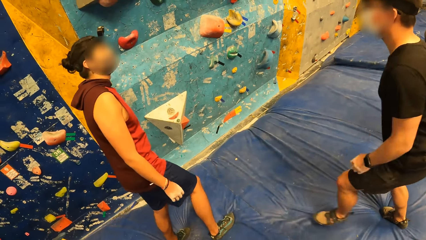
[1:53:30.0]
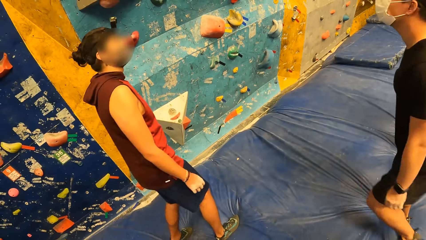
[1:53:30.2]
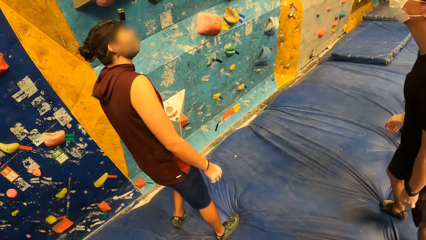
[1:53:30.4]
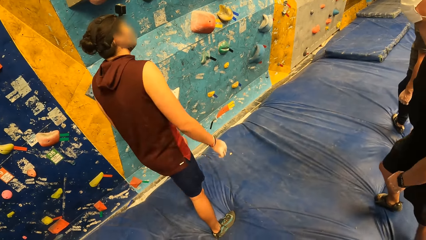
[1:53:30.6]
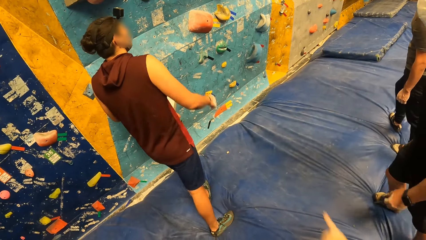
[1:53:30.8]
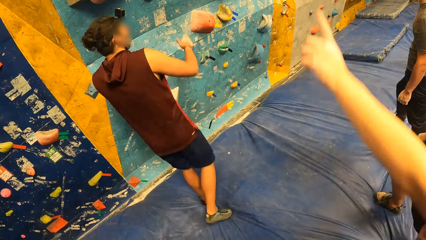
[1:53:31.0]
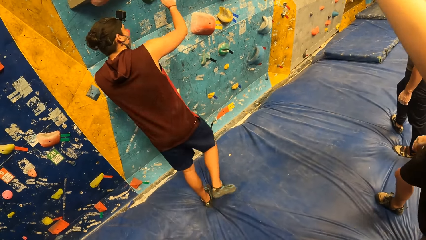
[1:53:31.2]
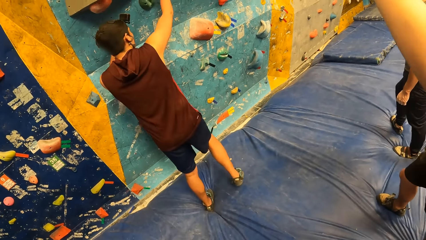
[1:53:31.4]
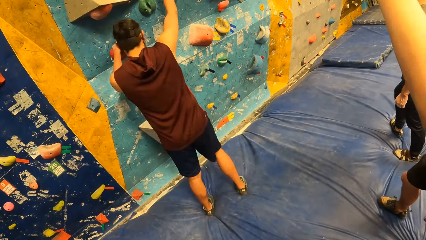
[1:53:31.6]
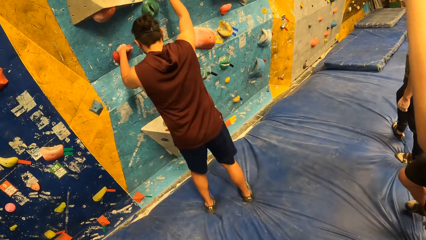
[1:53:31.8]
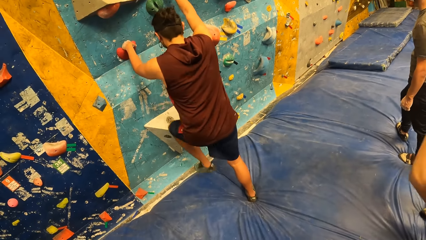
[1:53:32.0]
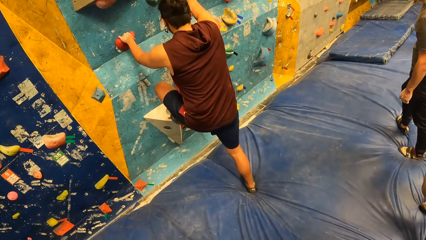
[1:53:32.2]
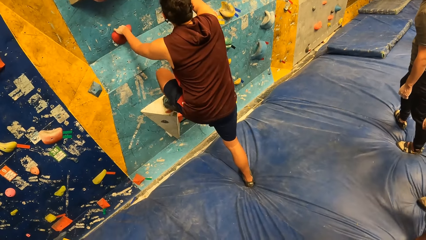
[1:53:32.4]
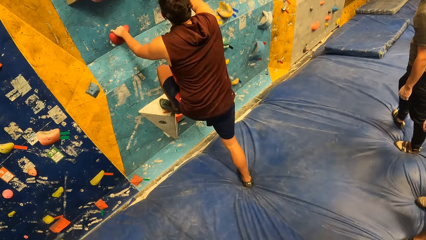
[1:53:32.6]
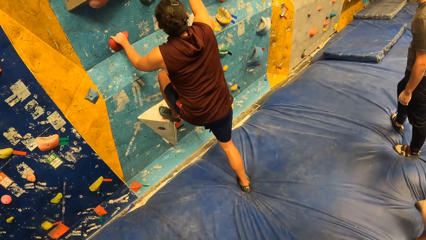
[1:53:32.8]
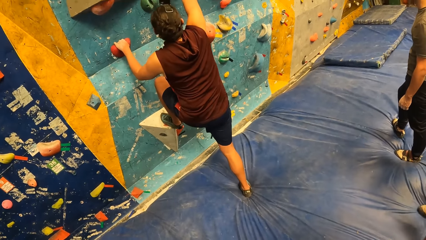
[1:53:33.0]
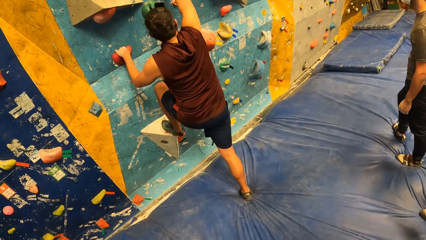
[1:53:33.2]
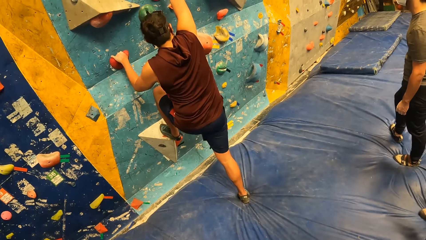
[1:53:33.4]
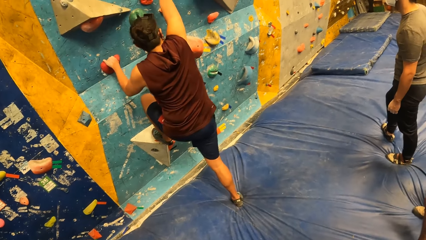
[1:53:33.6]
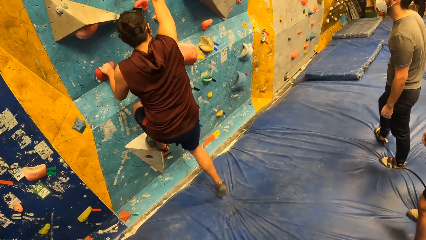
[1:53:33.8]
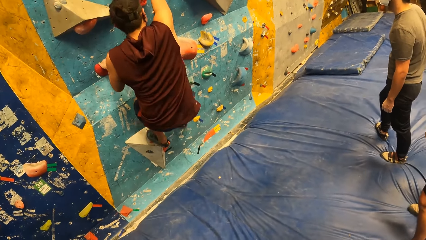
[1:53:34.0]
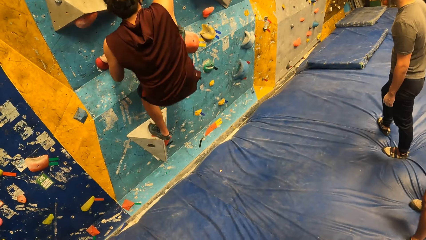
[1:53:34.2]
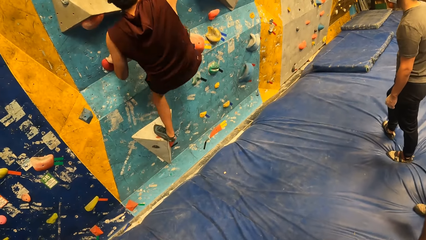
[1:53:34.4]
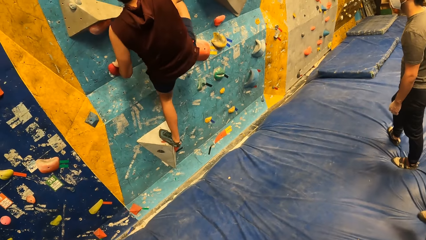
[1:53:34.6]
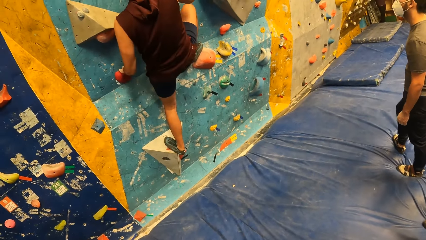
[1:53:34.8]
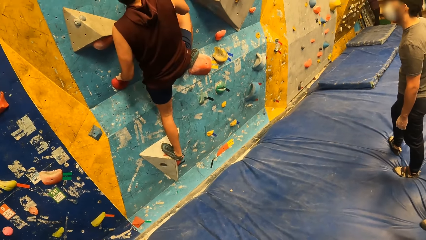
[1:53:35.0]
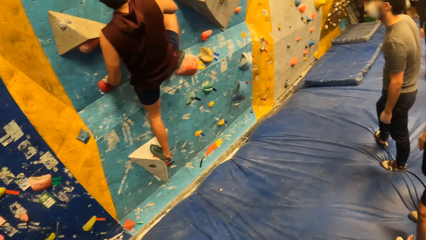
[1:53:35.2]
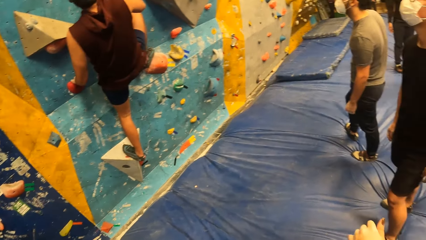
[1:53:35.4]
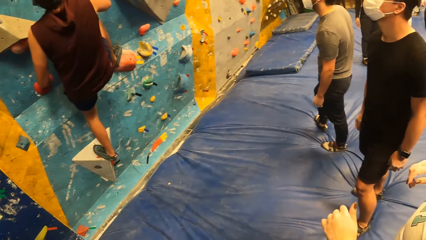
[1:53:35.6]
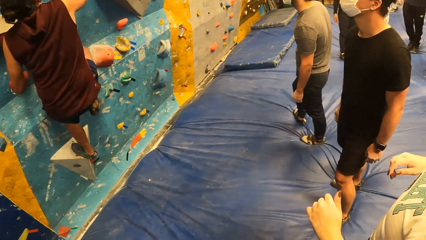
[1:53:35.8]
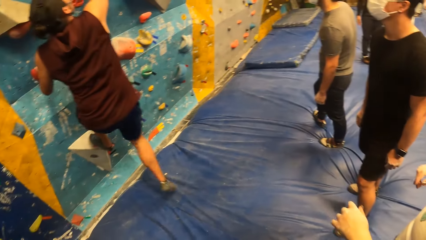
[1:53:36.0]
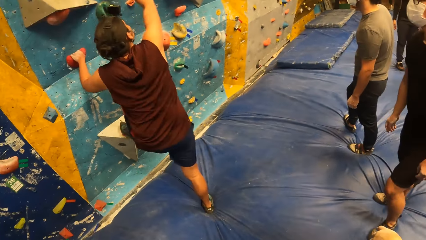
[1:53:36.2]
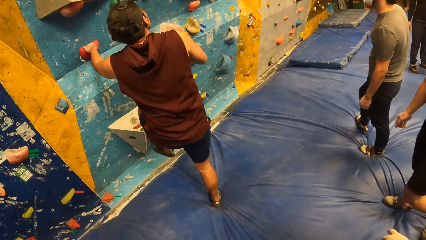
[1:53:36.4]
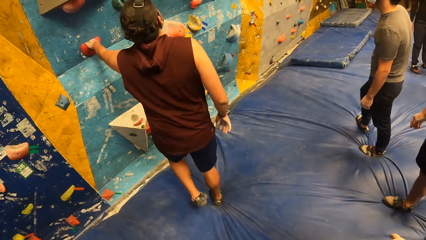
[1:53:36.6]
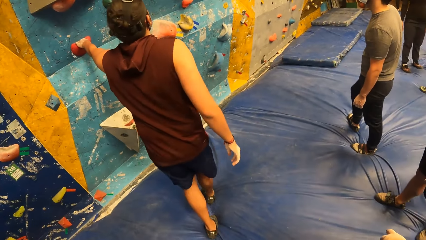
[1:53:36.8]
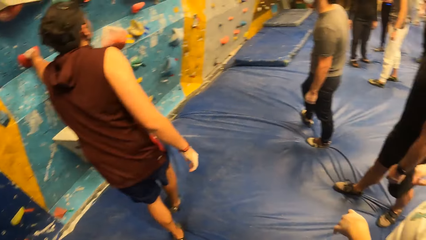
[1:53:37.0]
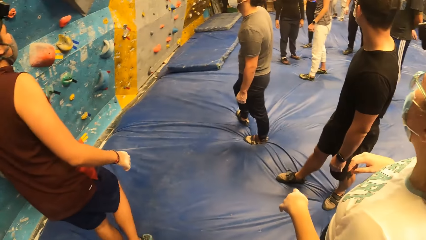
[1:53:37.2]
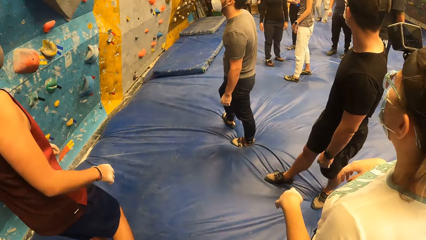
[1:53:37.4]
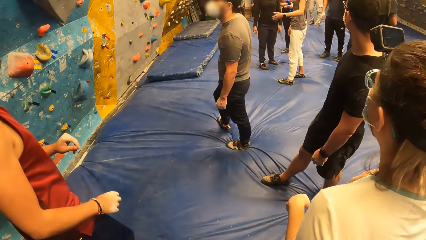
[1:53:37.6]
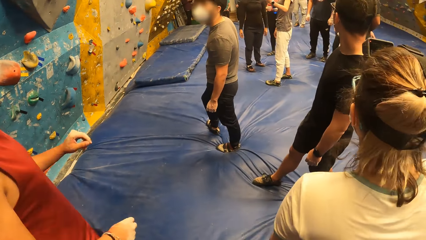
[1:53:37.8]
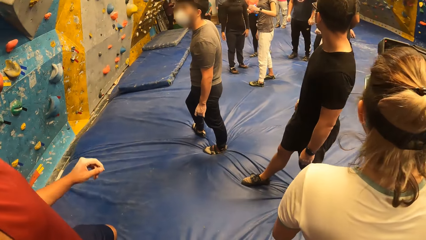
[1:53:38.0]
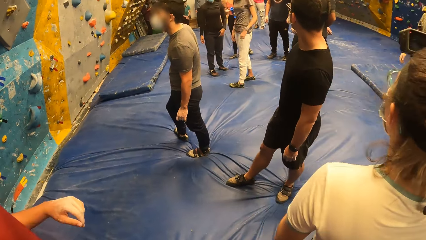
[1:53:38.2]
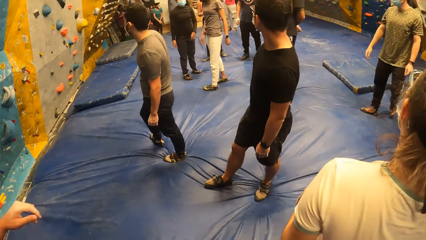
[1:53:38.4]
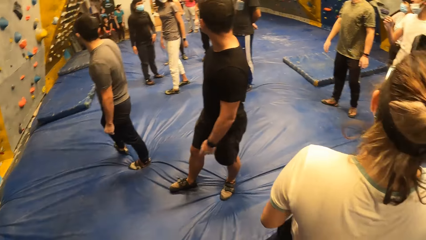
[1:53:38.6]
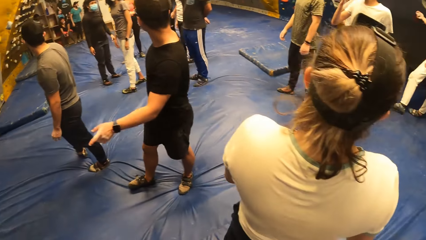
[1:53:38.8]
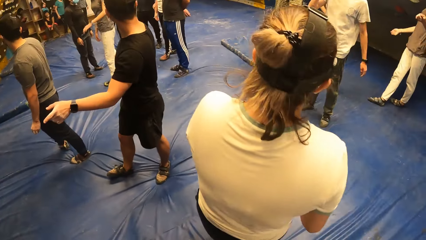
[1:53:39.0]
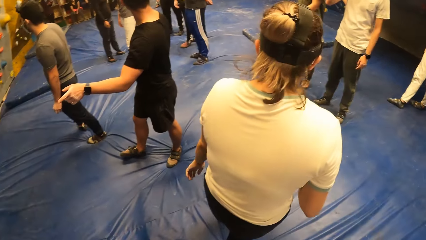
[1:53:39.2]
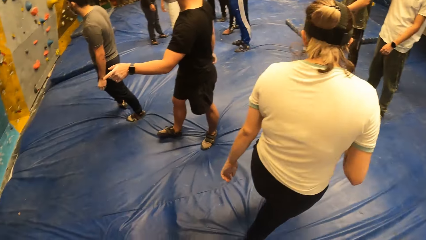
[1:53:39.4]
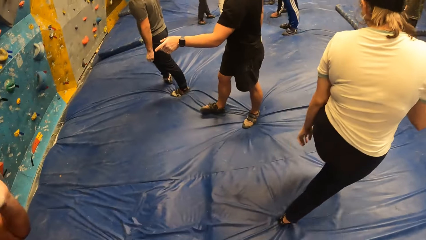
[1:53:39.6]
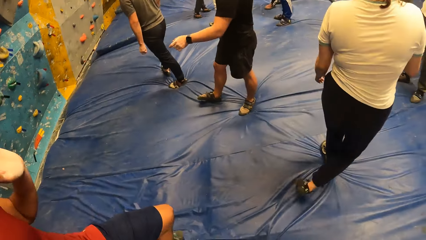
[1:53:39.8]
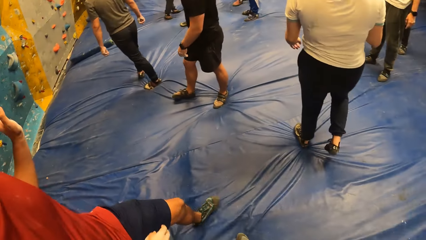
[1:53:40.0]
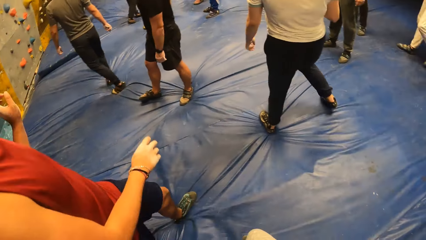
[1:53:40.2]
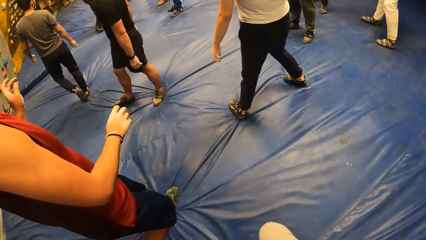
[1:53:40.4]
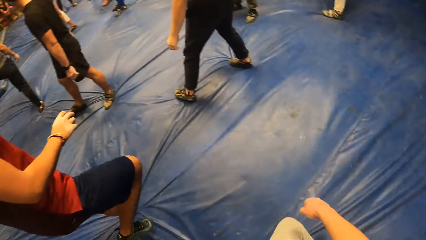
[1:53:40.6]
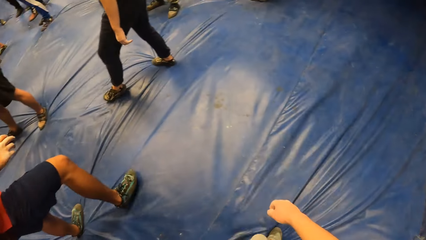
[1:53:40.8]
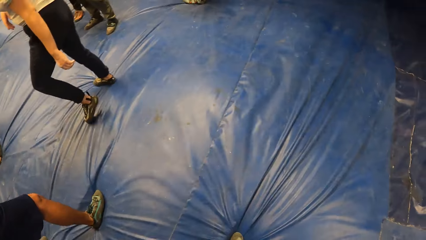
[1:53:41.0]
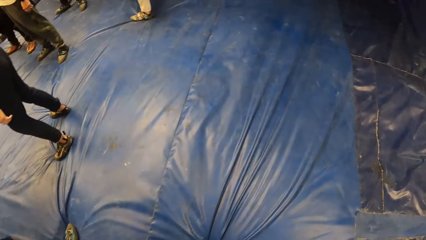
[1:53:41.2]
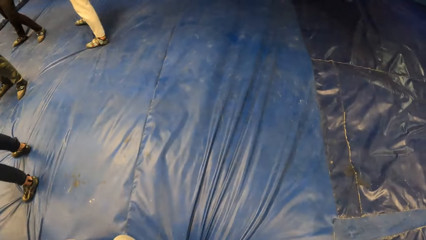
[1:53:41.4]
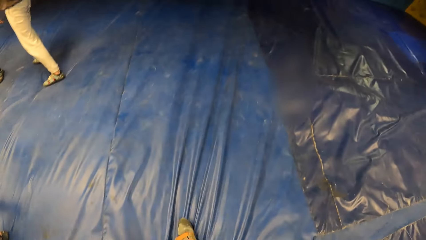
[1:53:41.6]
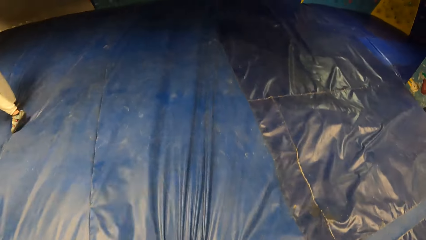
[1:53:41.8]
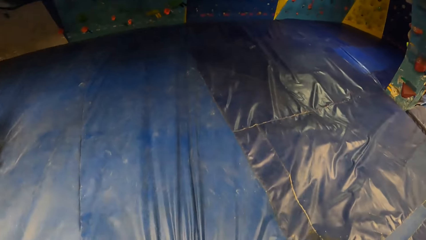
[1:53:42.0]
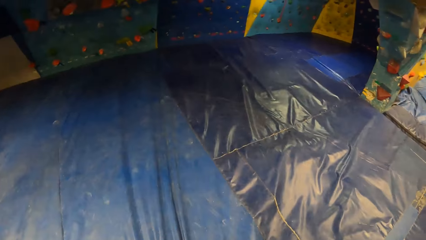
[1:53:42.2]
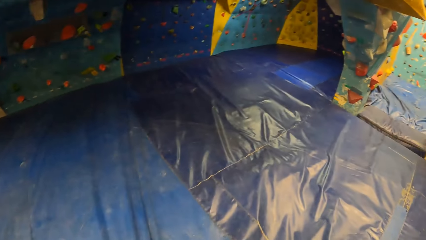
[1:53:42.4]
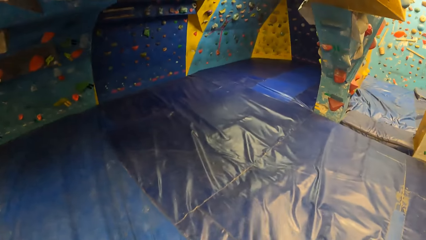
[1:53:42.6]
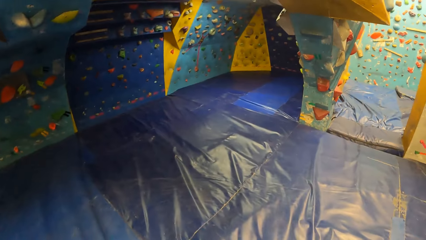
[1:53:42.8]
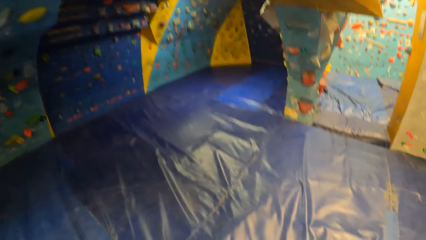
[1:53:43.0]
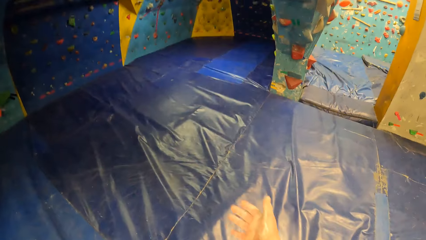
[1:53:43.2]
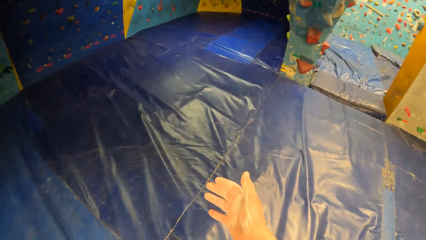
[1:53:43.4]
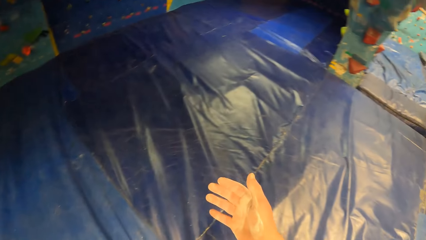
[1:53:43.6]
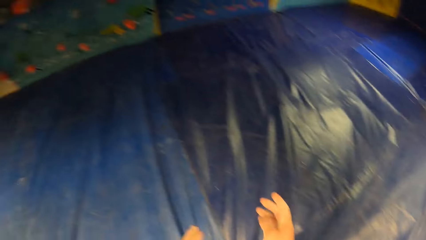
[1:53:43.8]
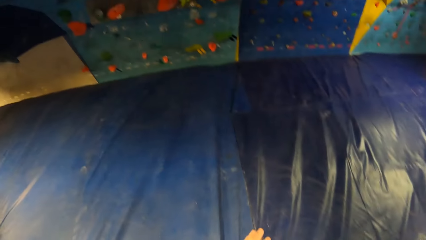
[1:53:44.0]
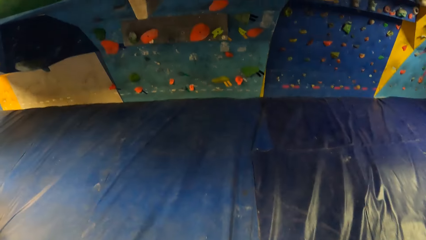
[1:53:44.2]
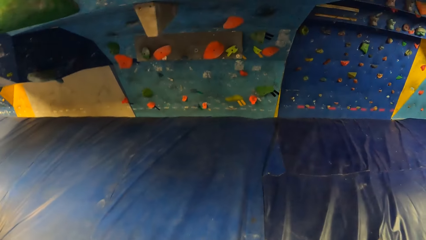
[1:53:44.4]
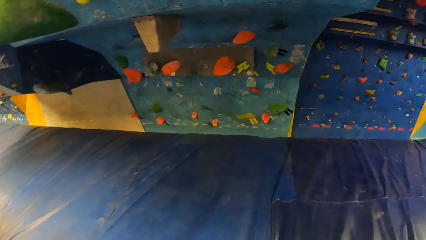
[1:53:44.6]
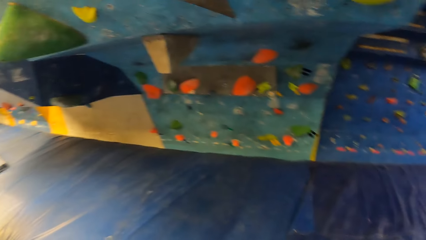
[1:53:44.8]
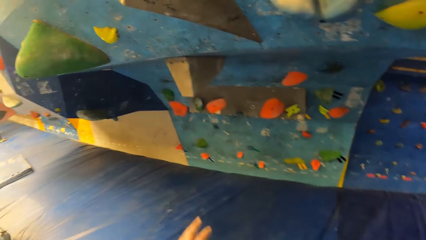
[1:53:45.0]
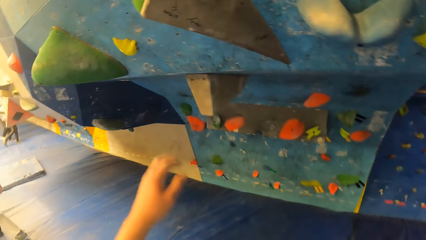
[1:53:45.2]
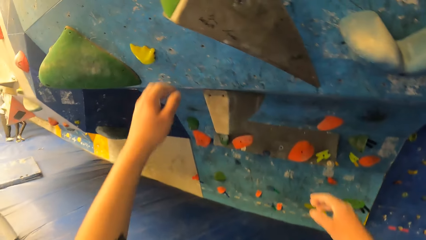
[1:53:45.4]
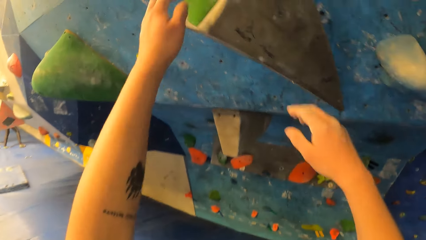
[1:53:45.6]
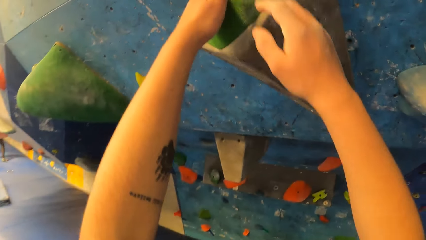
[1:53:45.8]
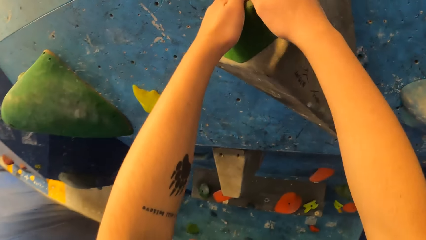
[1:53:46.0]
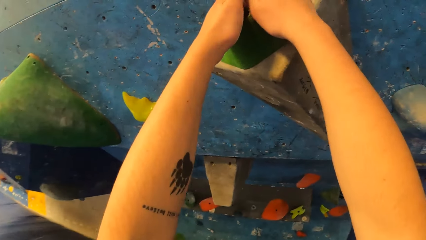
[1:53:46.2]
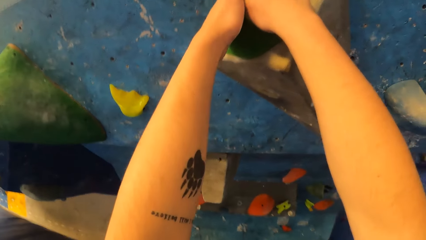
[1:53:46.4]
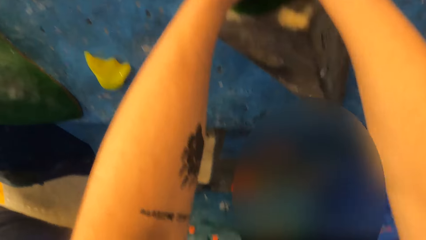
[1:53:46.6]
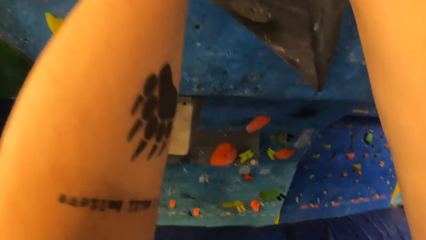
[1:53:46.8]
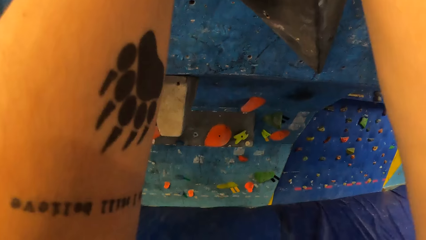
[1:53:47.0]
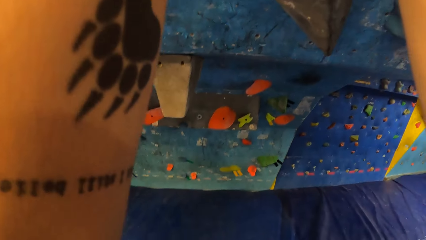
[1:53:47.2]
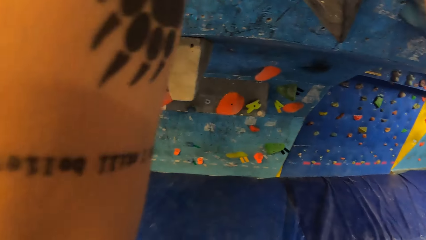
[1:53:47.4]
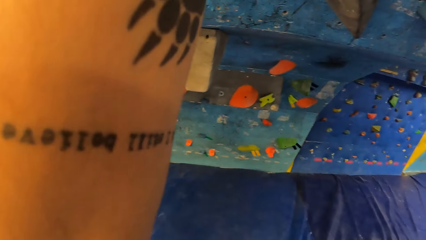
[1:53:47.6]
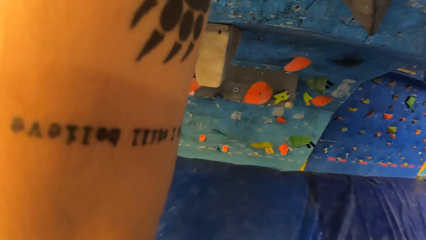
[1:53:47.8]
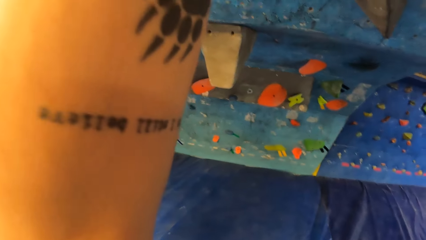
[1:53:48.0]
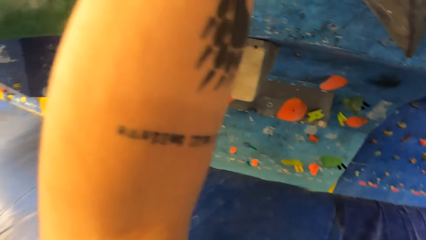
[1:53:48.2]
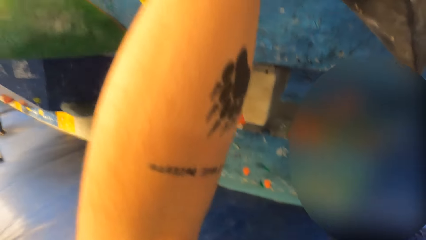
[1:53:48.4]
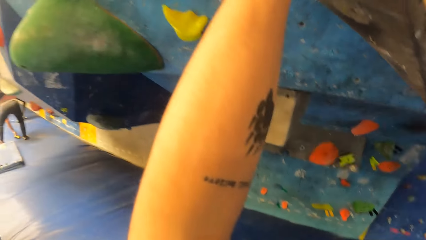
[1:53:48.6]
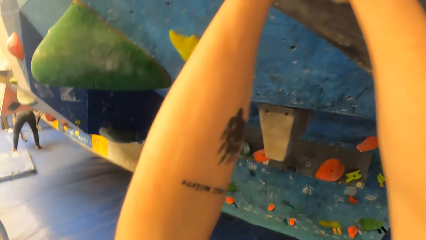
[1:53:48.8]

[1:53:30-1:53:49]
A person climbs the wall. The person steps on the ground. The camera wearer looks around. They walk on the blue surface. They climb up the wall.
